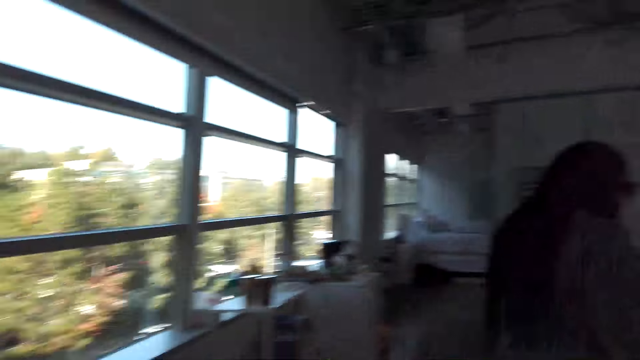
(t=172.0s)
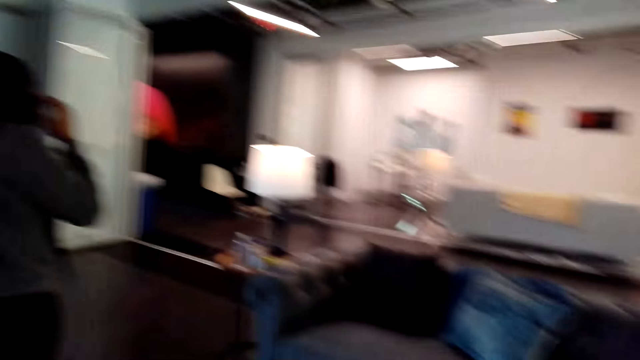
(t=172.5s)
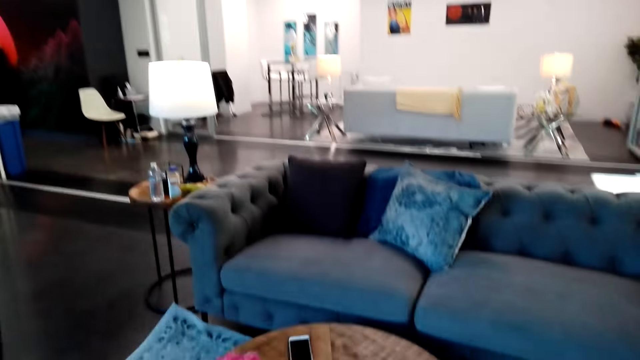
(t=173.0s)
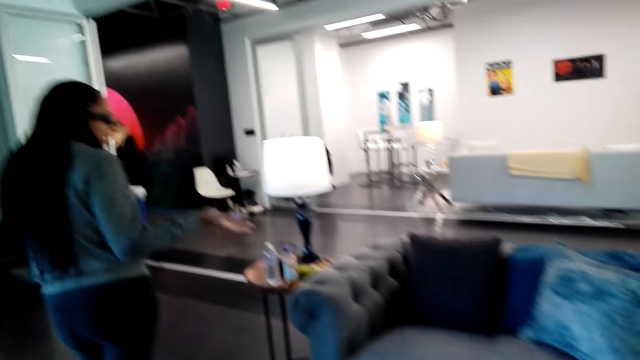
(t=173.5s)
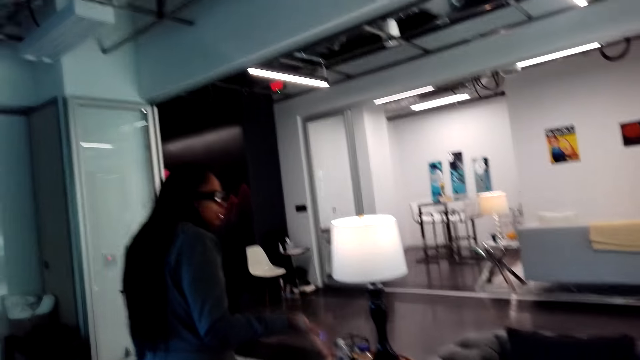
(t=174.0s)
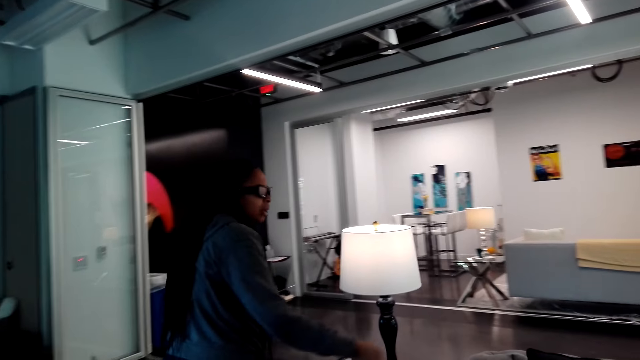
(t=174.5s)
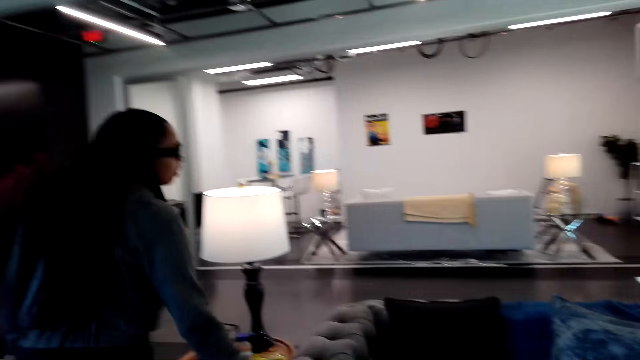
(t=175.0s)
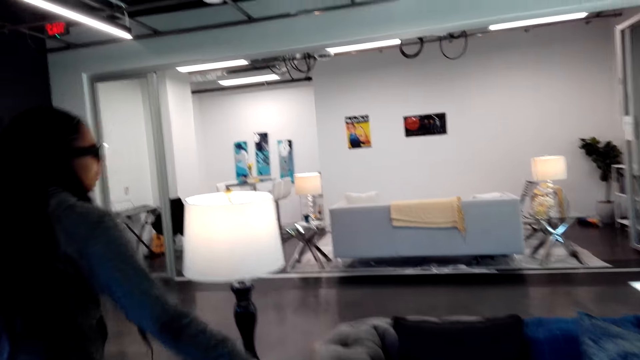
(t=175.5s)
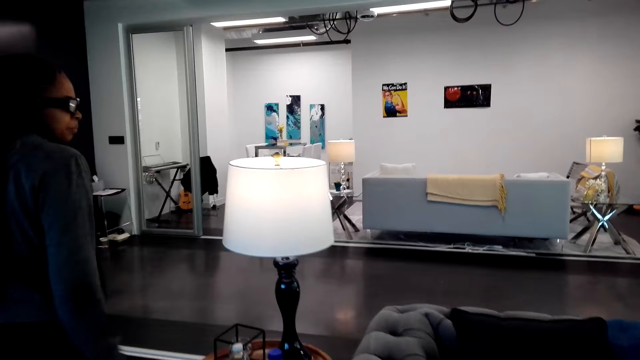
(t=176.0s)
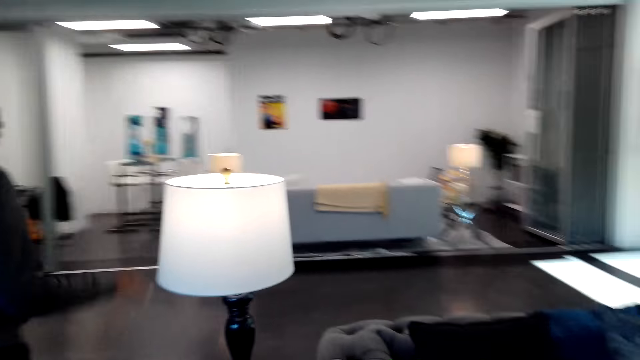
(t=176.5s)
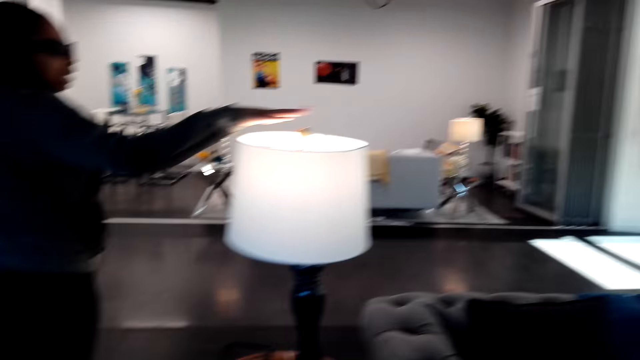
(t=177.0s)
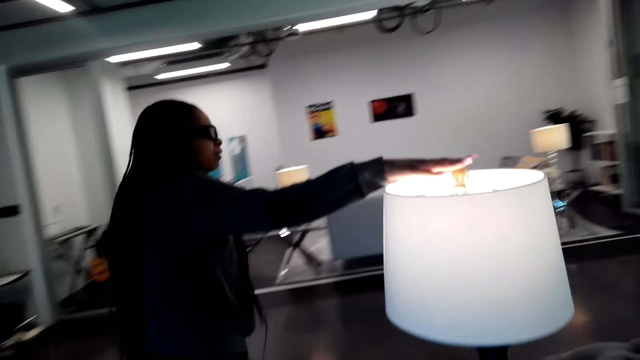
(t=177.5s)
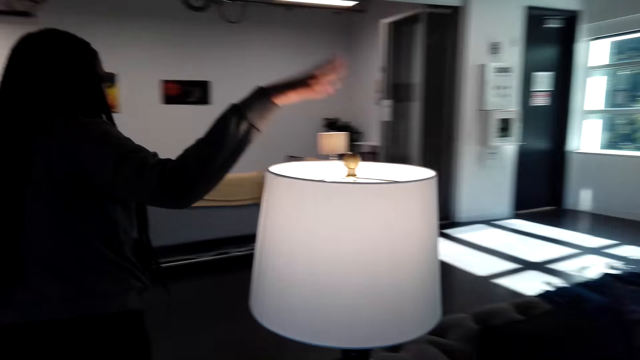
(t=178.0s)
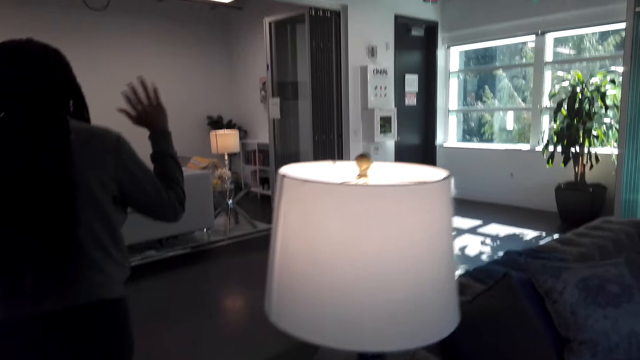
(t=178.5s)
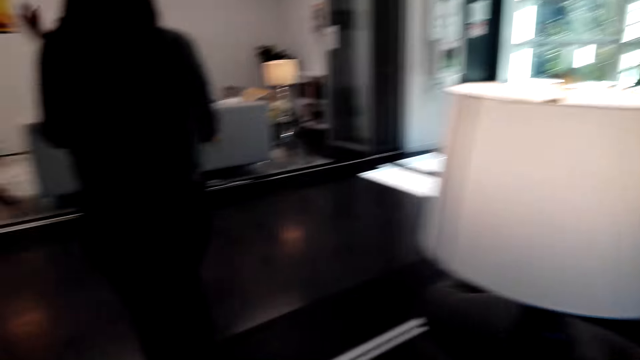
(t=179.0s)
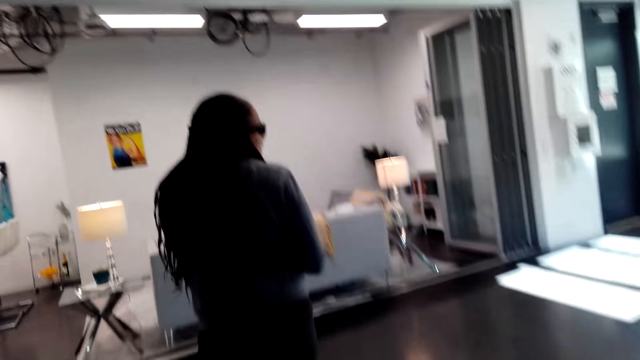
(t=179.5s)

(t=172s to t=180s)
A person touches the sofa. The person puts her hand on the light lamp. The person shows the camera wearer around the house.

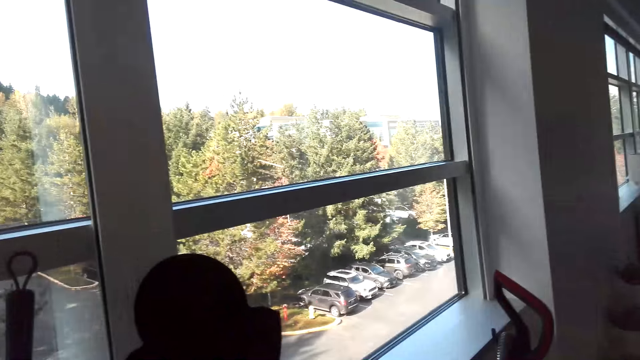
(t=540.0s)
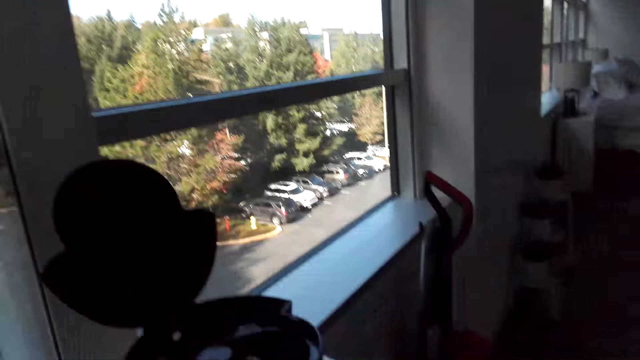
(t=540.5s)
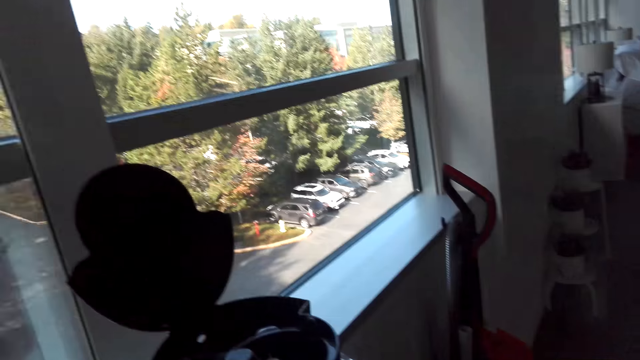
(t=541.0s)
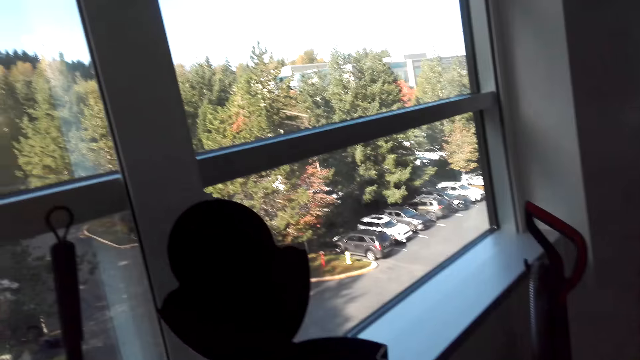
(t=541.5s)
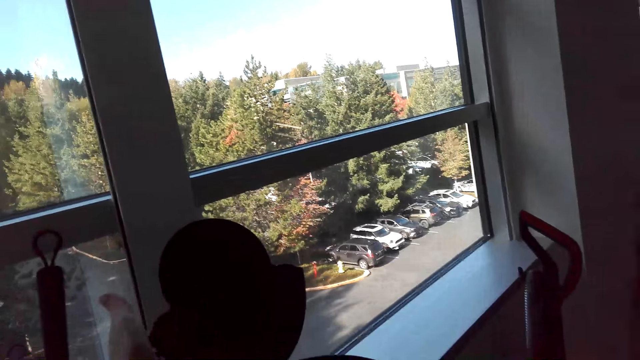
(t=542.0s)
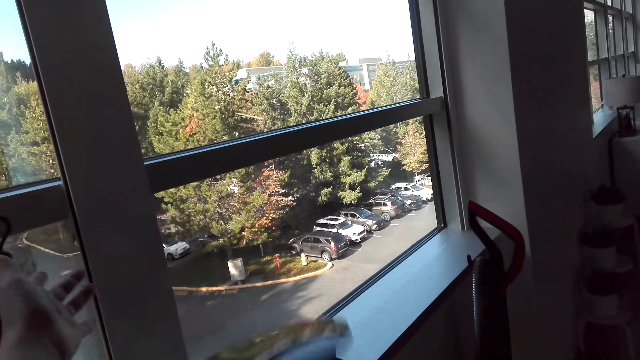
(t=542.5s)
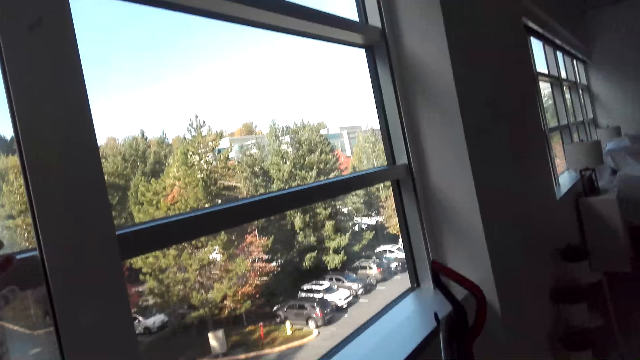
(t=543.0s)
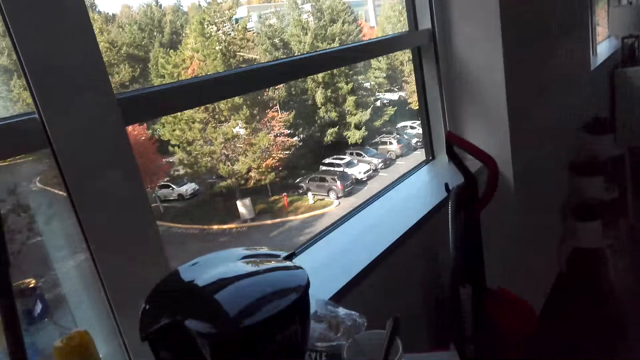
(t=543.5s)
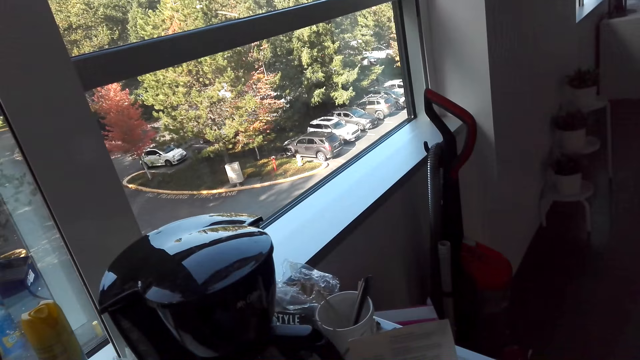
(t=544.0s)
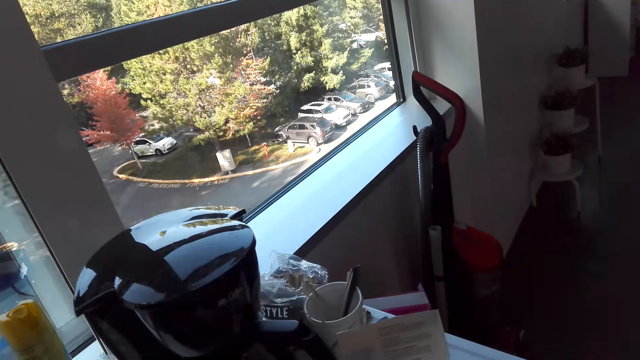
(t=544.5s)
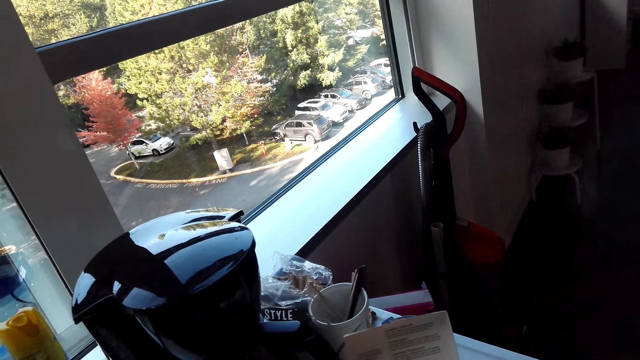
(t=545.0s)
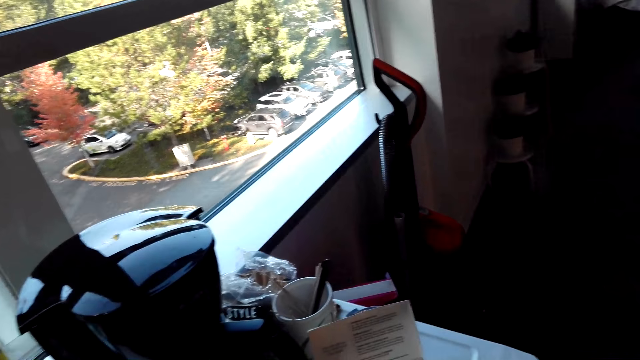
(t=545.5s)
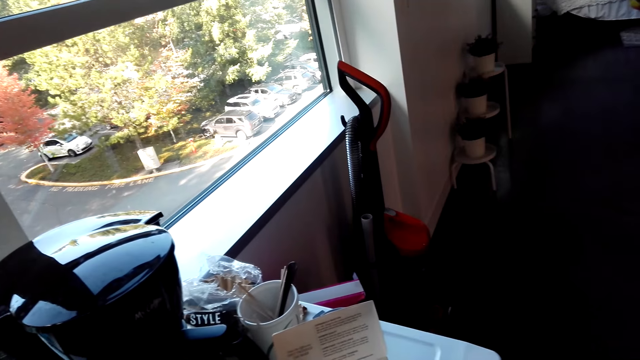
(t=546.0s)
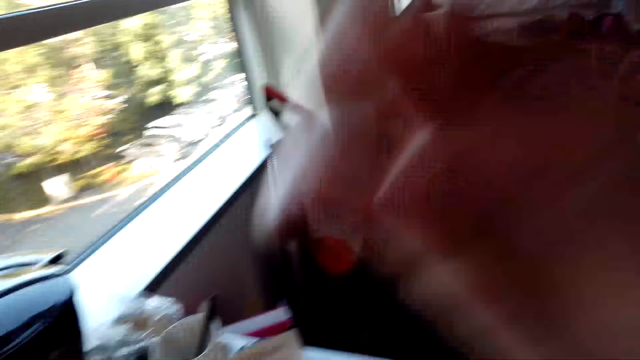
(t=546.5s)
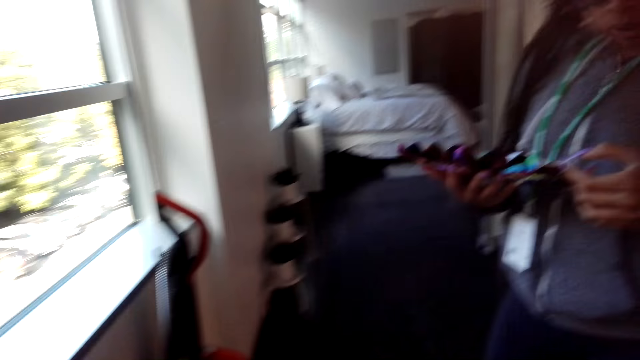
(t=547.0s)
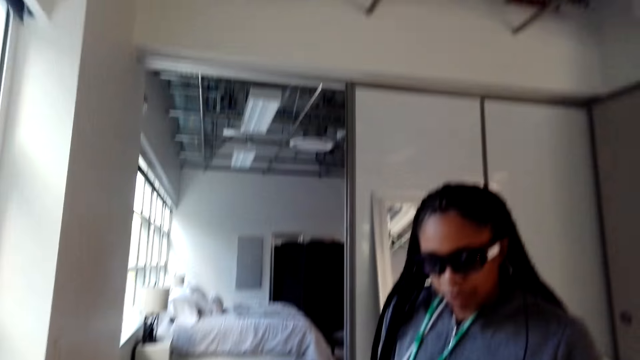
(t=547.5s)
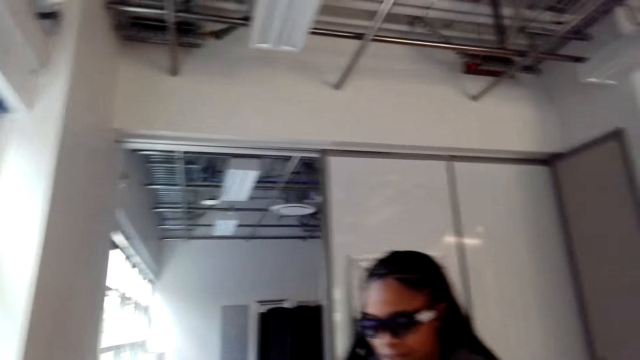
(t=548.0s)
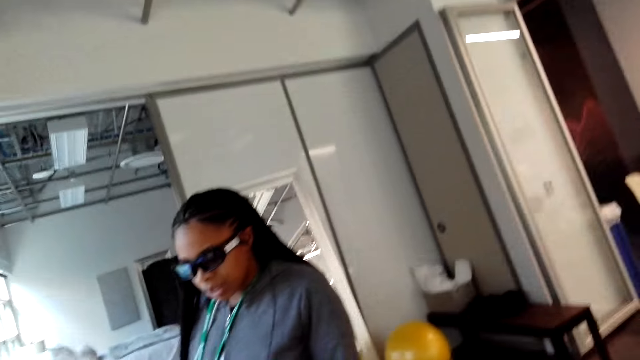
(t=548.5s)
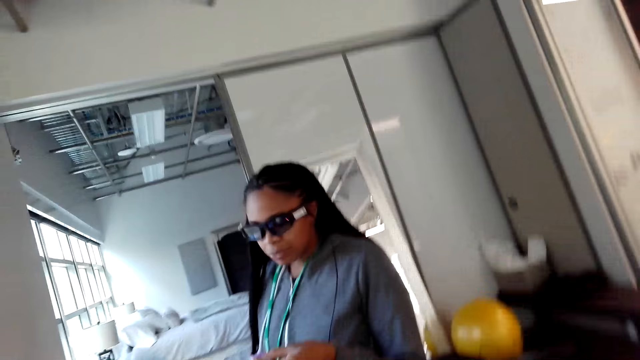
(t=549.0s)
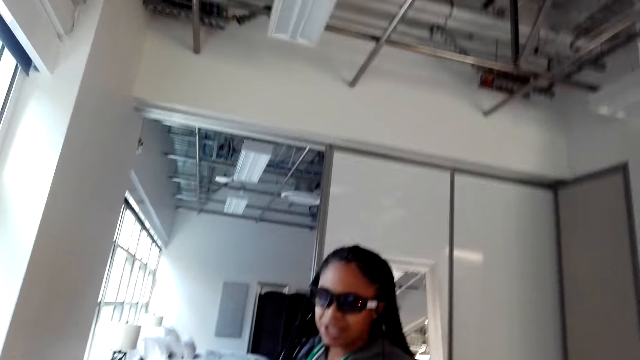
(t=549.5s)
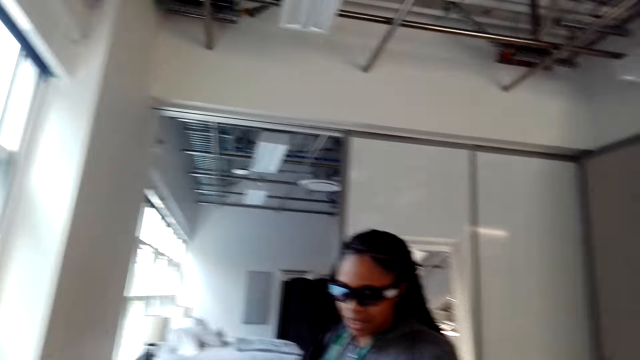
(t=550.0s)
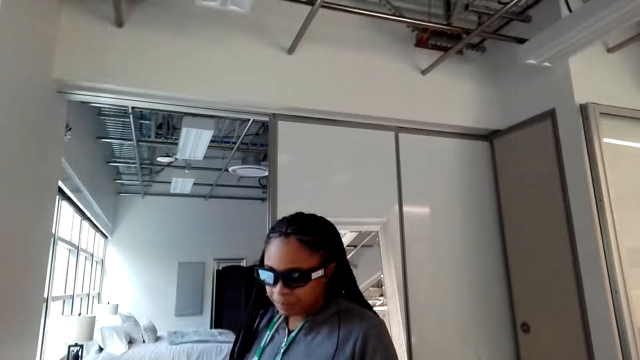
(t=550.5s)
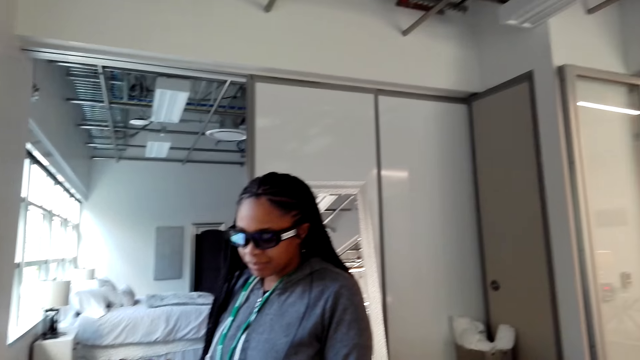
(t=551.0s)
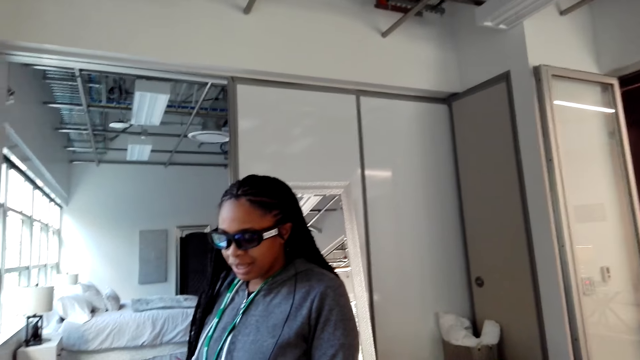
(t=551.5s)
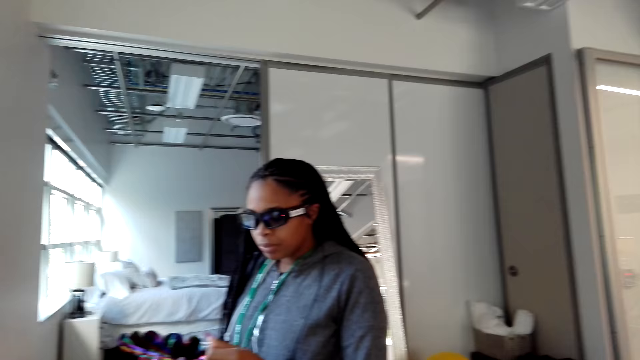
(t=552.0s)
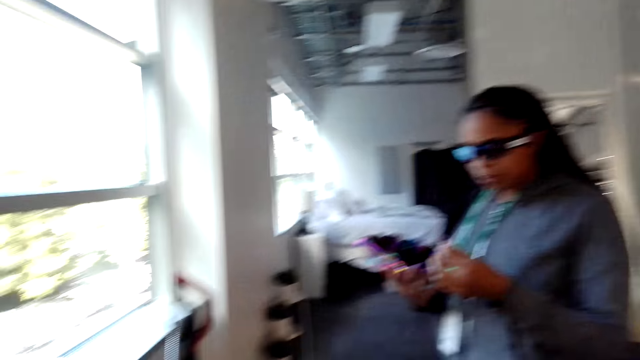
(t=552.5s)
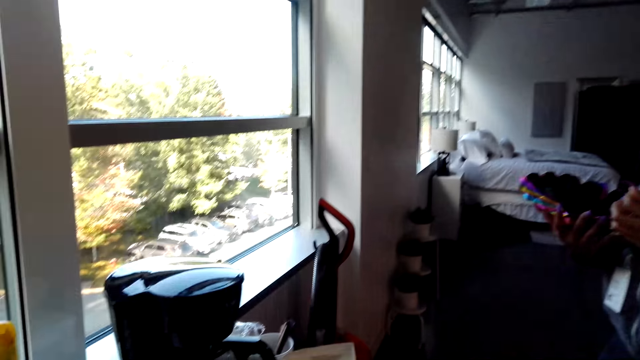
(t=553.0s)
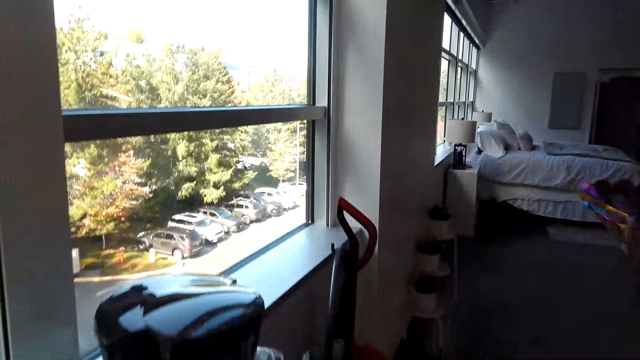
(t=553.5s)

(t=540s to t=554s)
The camera wearer closes the electric jug. A lady dialogues with the camera wearer. The camera wearer moves her hand. She talks to the lady. The lady talks to the camera wearer.
